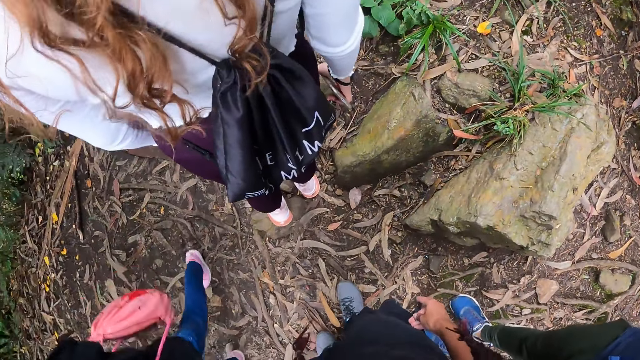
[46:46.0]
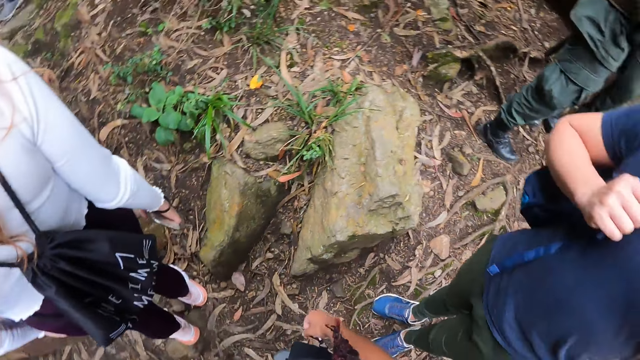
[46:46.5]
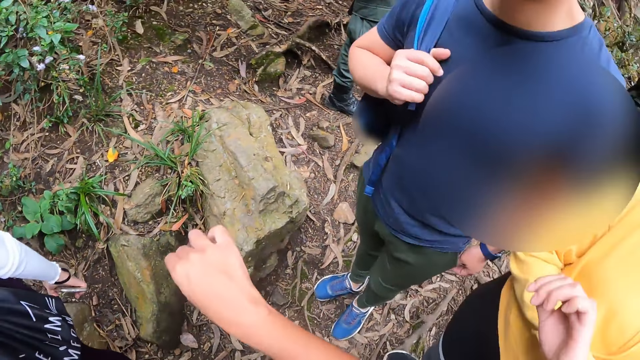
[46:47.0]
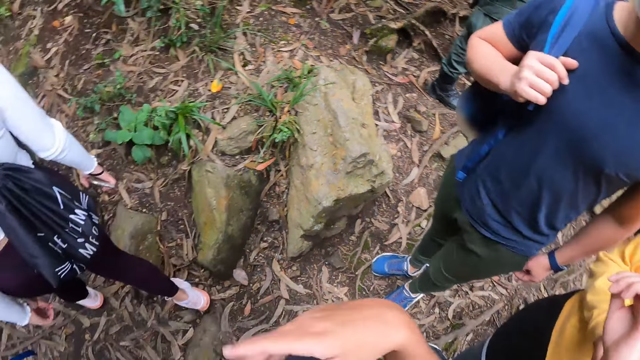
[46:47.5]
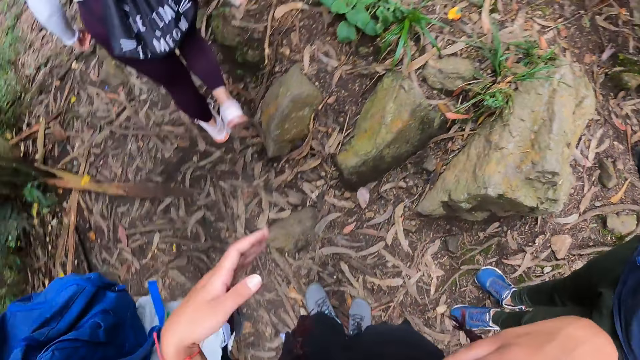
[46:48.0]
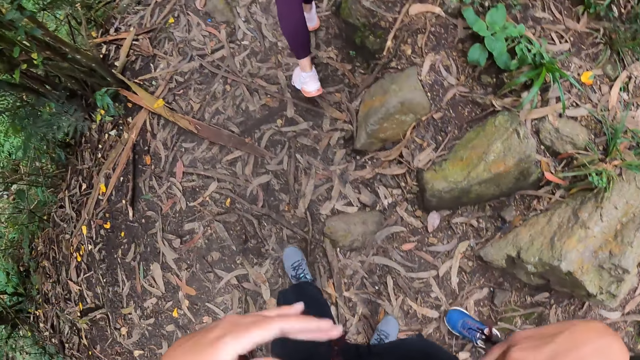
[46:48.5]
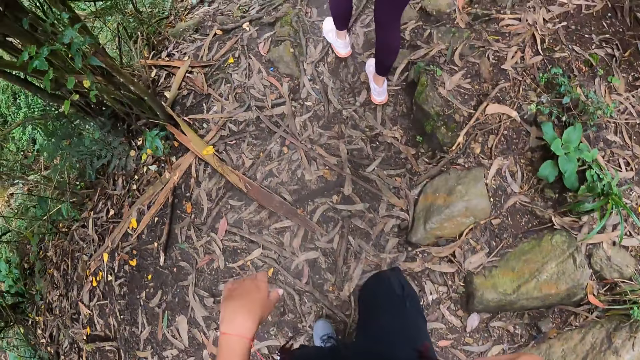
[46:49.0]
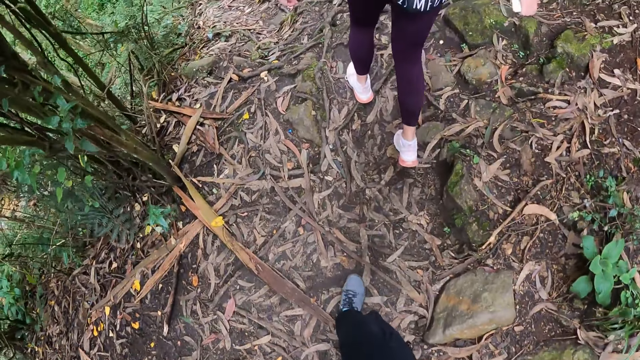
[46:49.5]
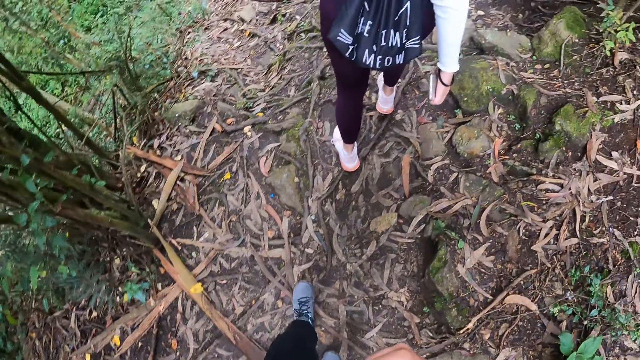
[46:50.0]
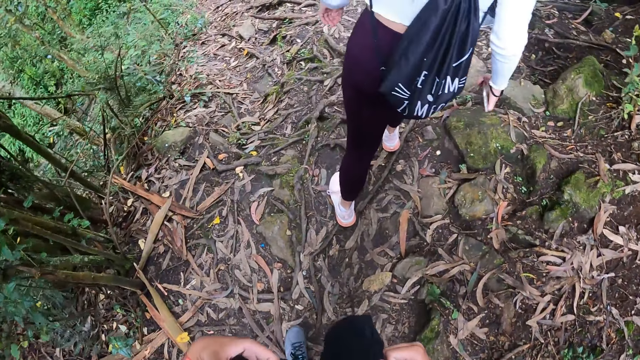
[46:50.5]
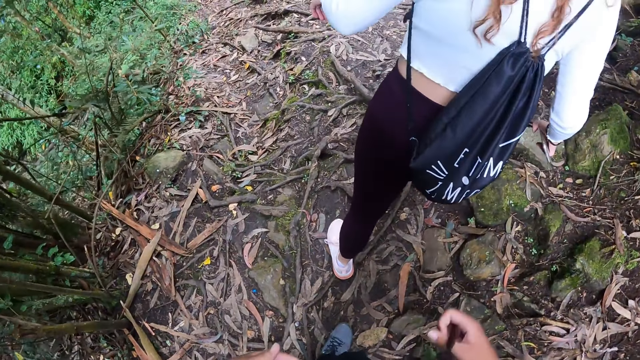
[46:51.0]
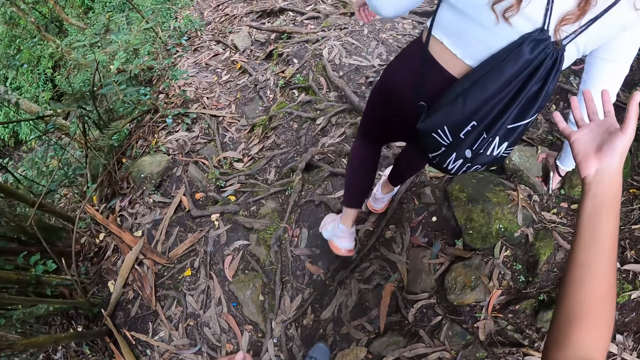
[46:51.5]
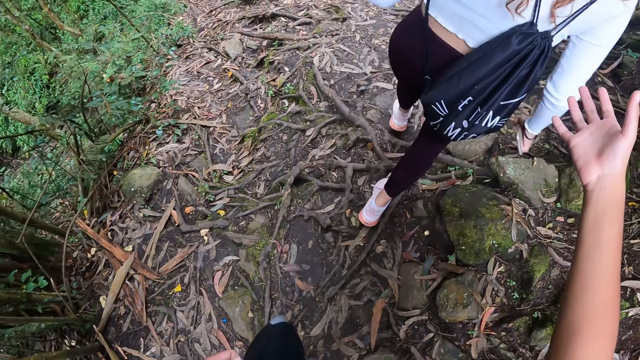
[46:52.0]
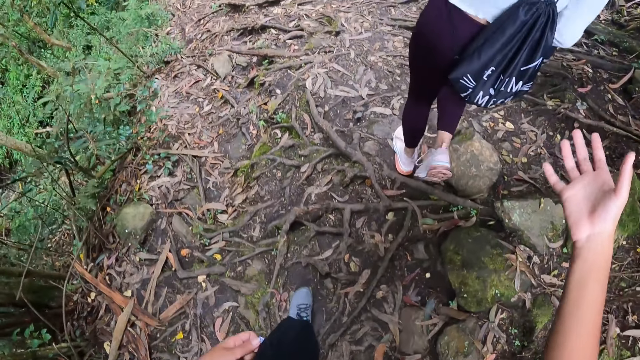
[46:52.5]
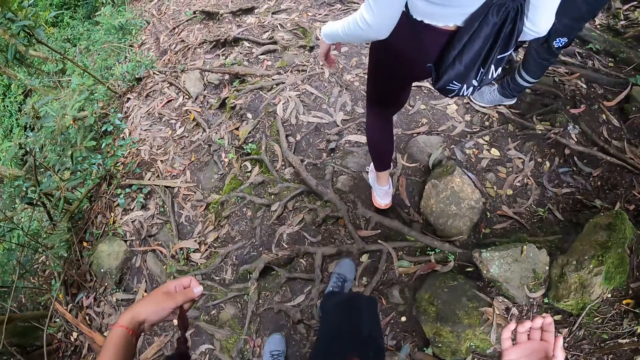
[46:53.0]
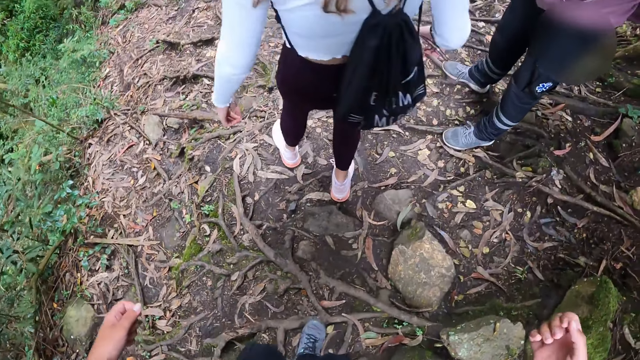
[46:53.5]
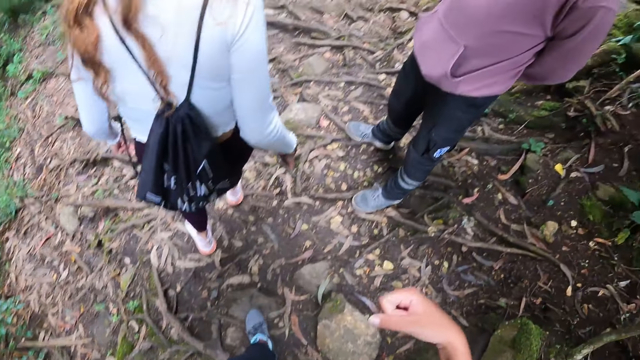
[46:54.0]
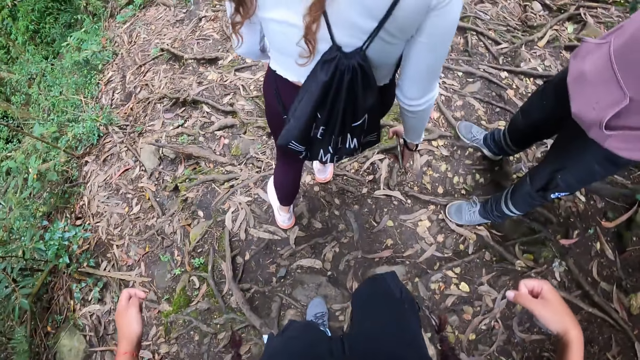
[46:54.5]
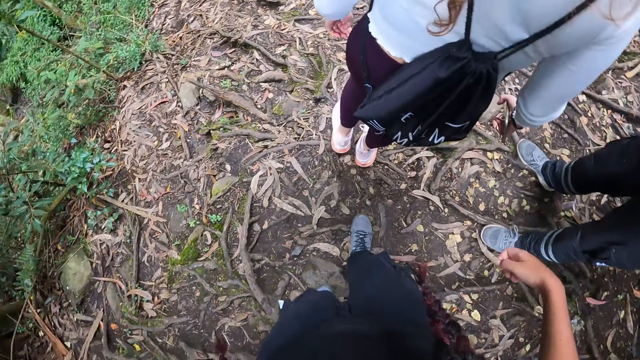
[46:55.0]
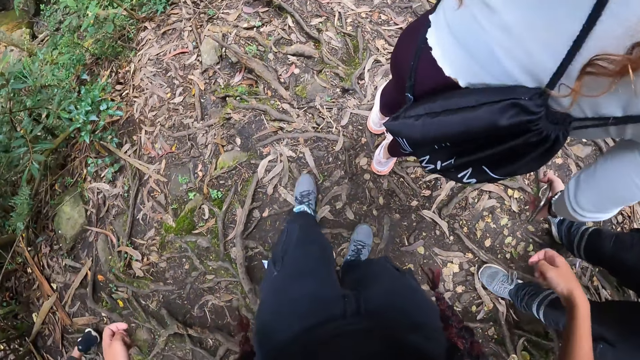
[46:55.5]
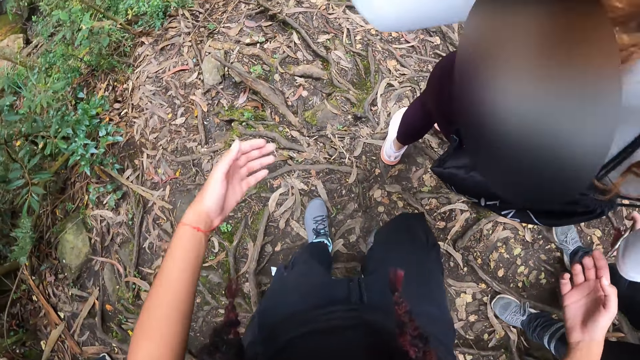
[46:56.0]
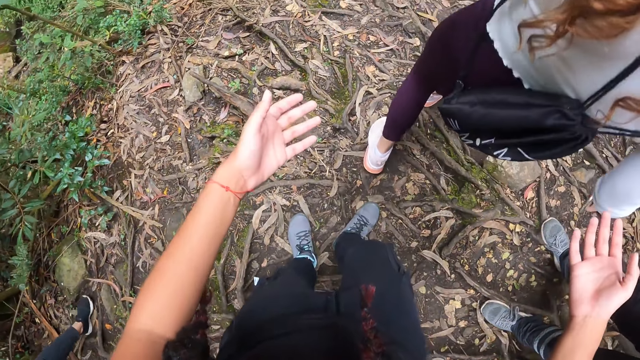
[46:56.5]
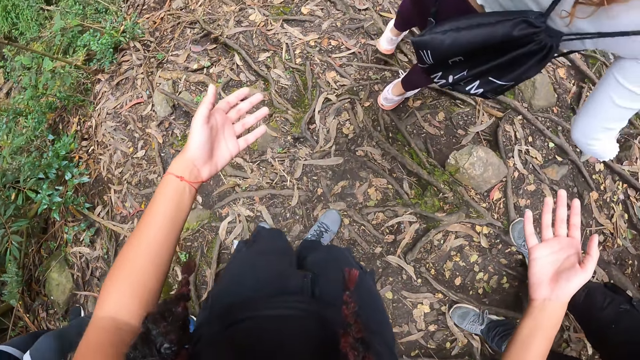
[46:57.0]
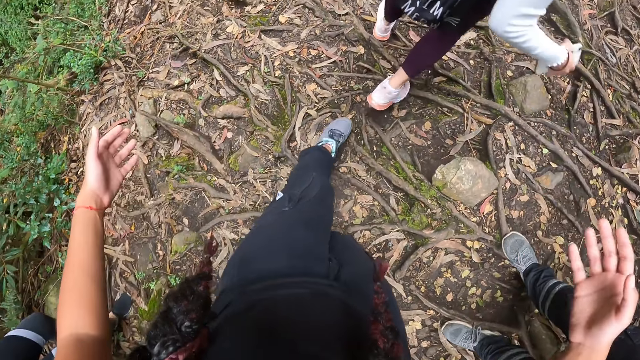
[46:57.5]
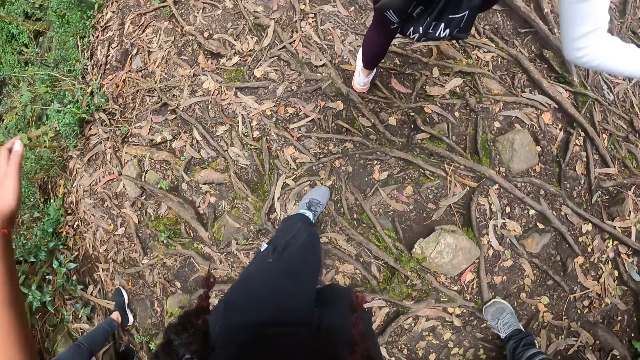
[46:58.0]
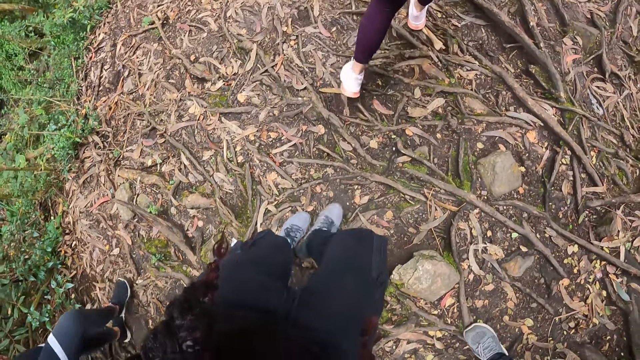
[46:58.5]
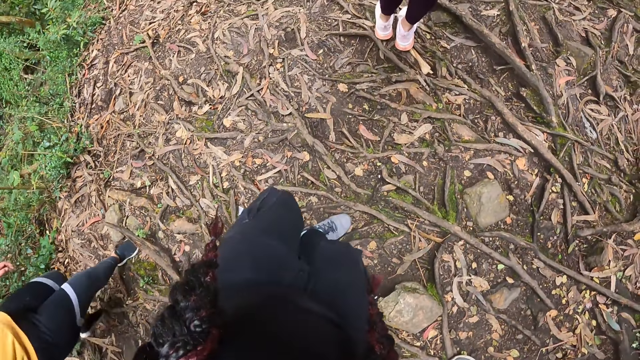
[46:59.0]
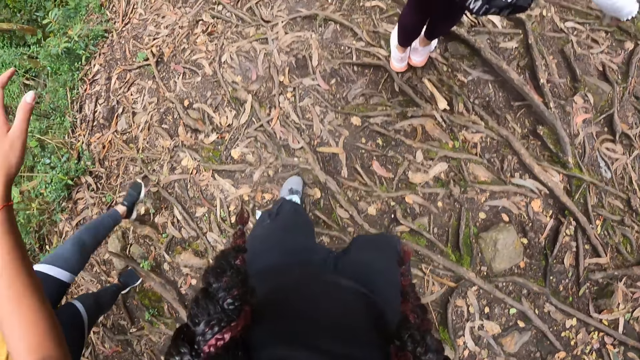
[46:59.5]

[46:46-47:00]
The camera wearer gestures with her hands. She looks back. She stretches her right hand to the woman. She stretches both hands.

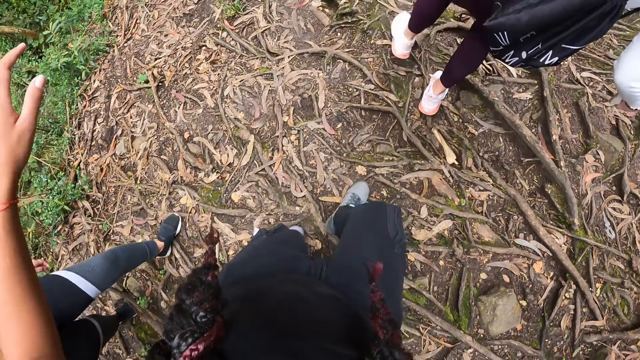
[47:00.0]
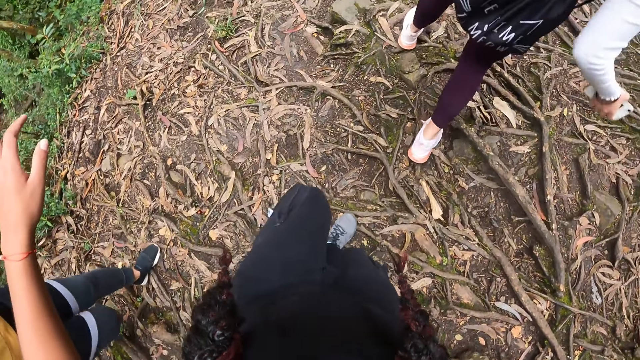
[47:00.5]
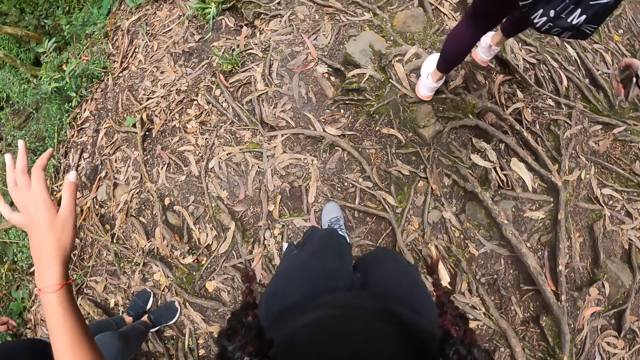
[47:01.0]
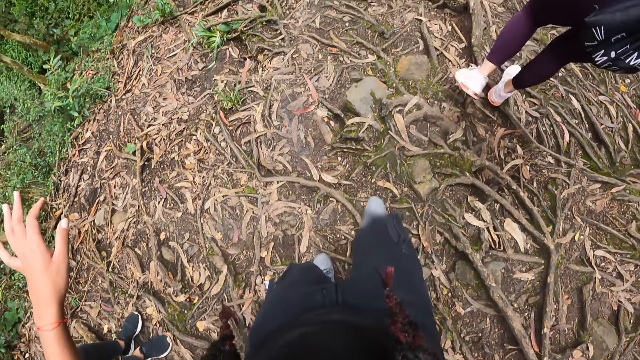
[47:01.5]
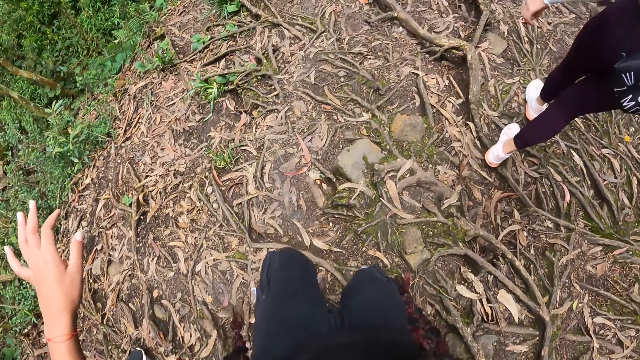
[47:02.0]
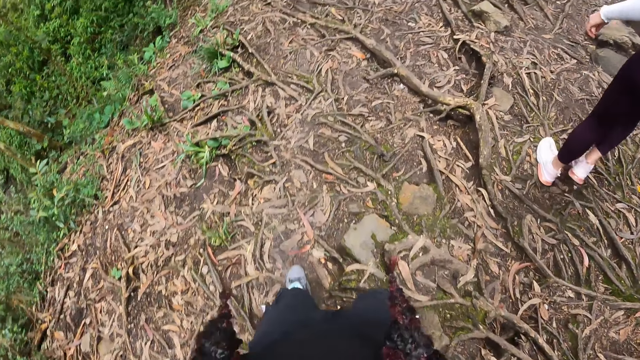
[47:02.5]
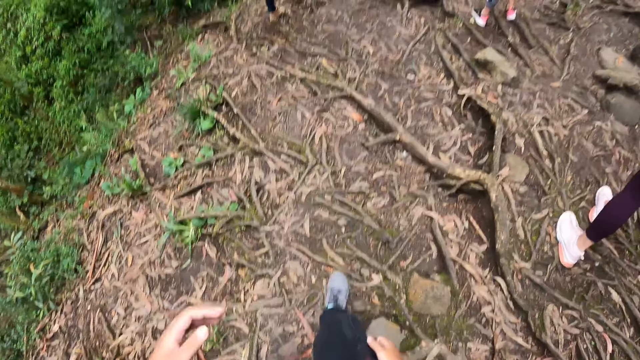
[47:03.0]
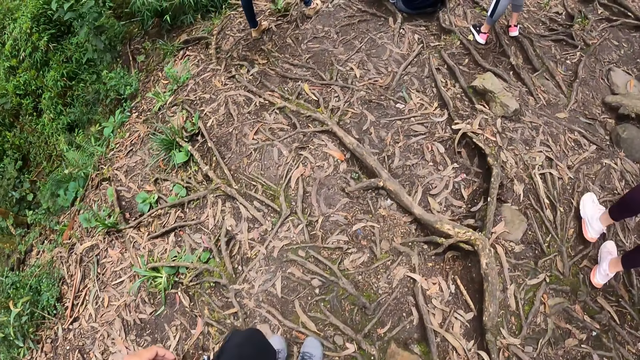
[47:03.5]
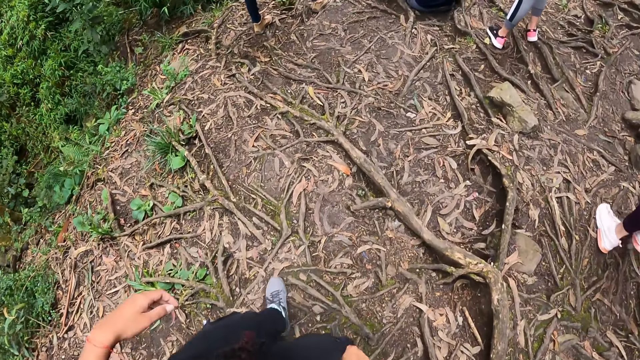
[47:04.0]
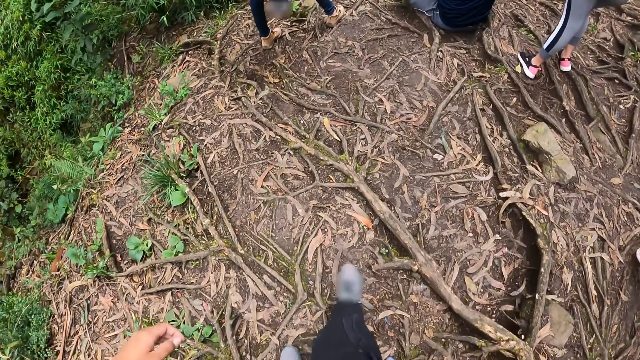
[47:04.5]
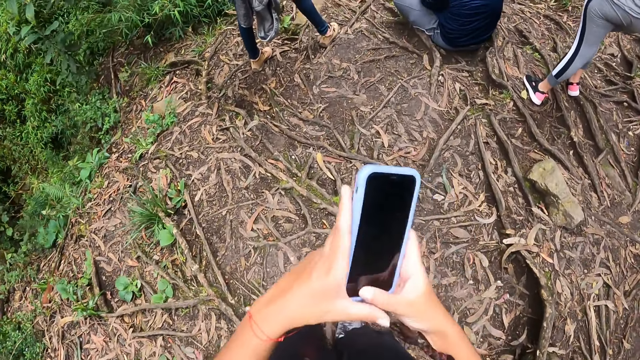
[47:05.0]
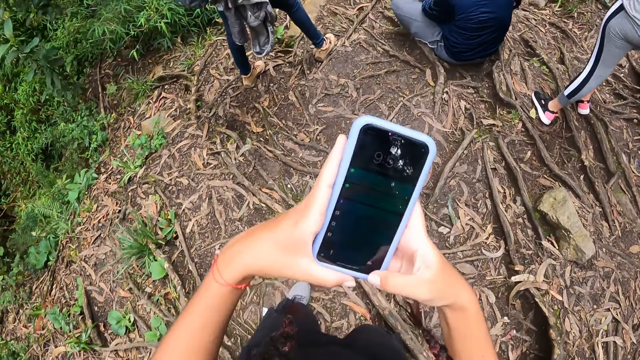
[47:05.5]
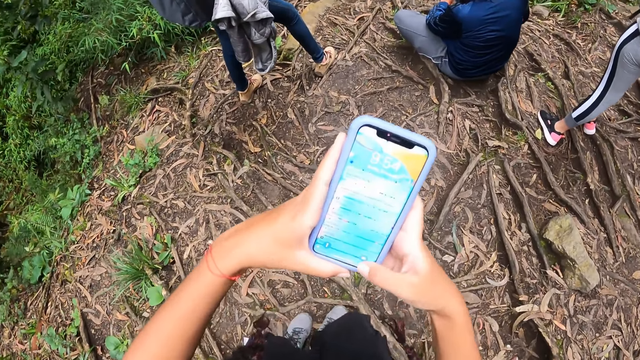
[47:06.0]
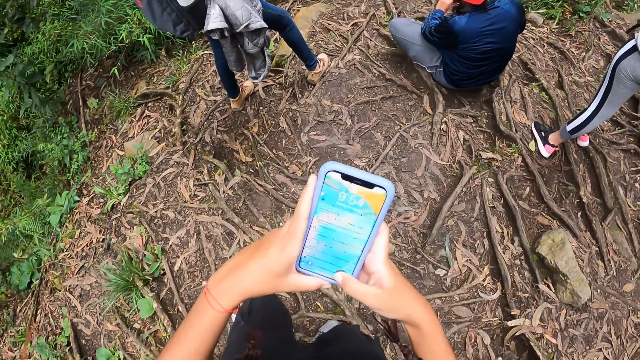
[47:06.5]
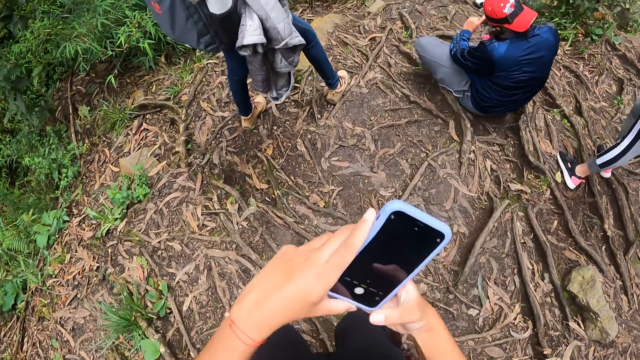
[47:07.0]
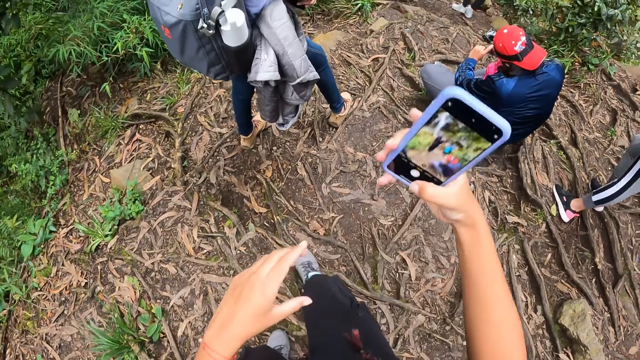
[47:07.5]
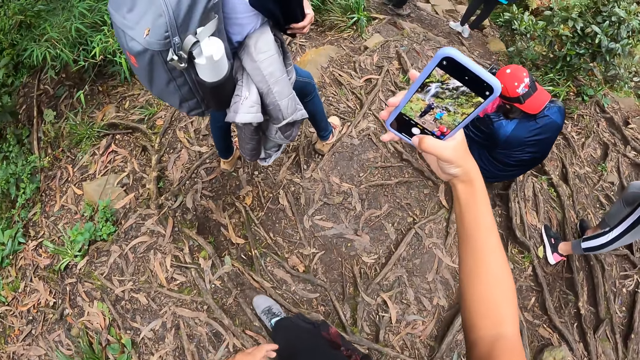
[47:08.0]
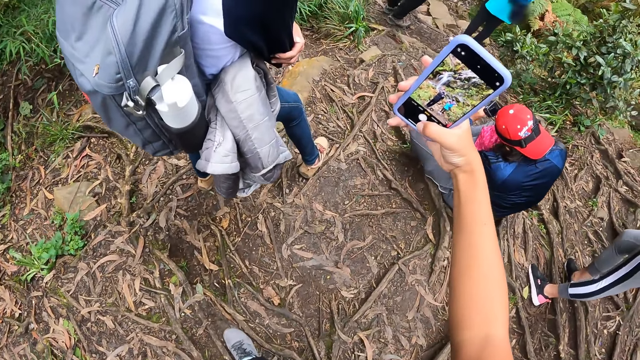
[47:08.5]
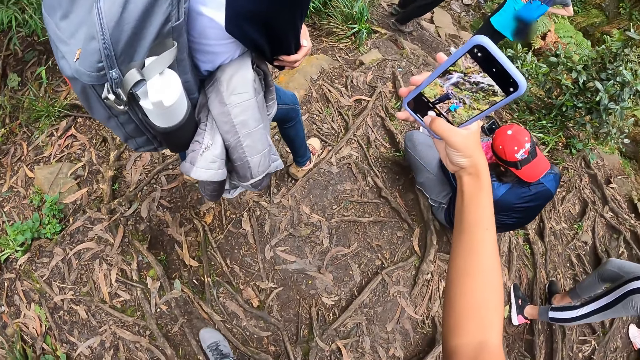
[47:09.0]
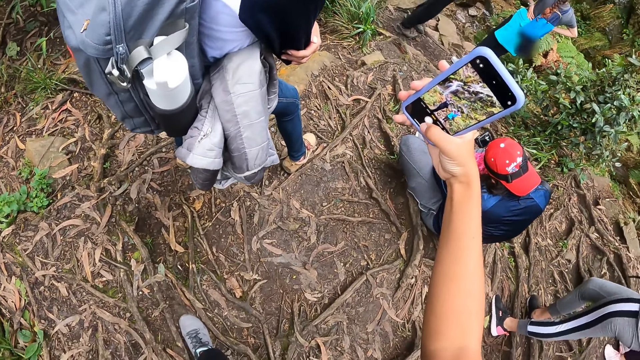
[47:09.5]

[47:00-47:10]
The camera wearer takes a phone. She holds the phone in her right hand. She holds the phone in both hands. She operates the phone in her hands. She snaps a picture with the phone in her right hand.
